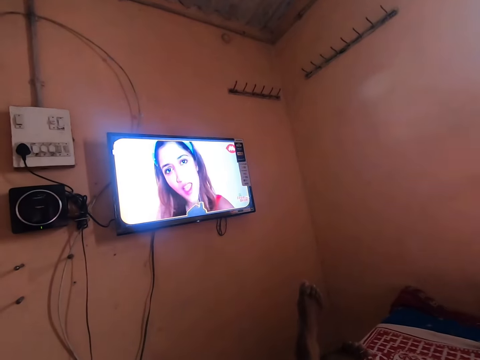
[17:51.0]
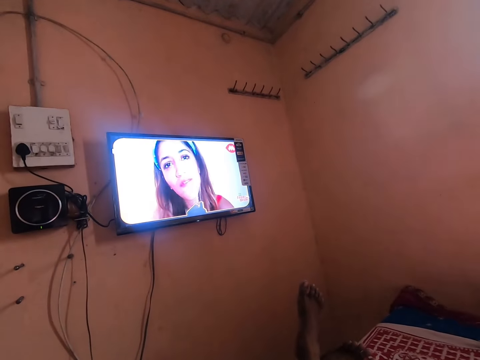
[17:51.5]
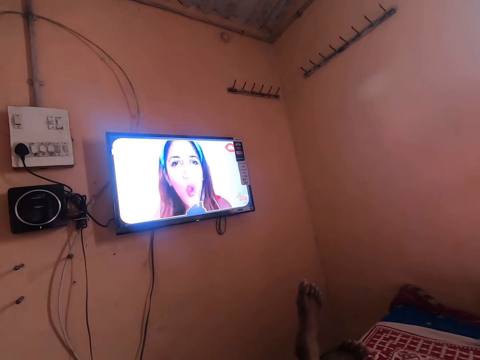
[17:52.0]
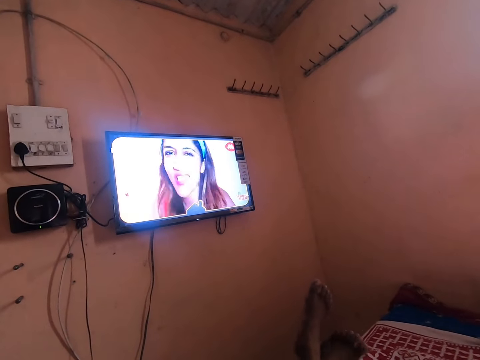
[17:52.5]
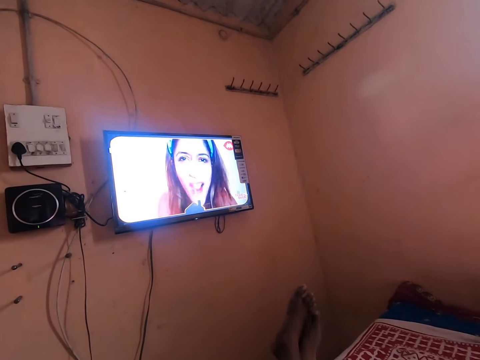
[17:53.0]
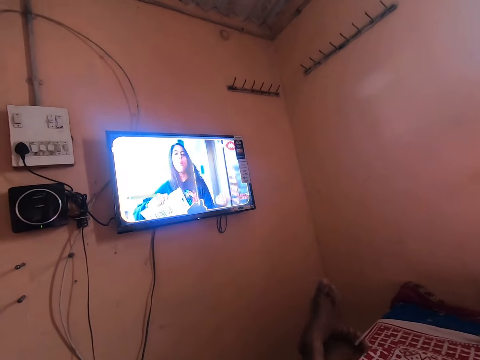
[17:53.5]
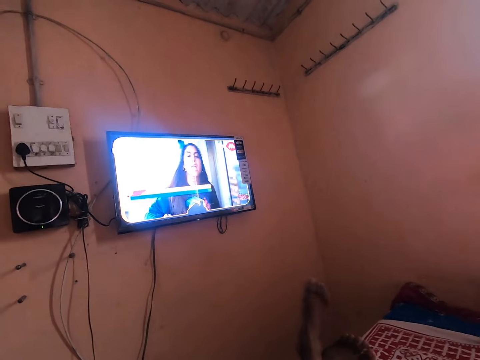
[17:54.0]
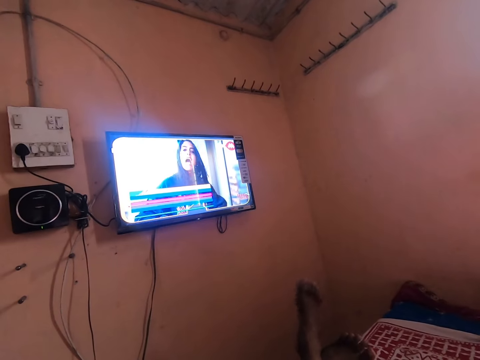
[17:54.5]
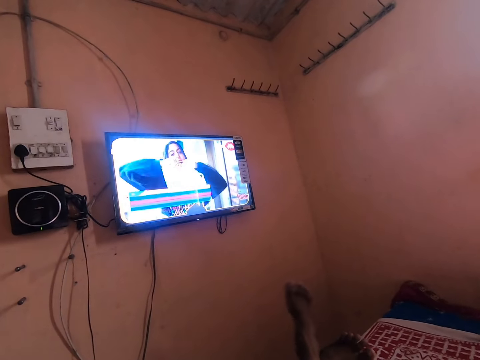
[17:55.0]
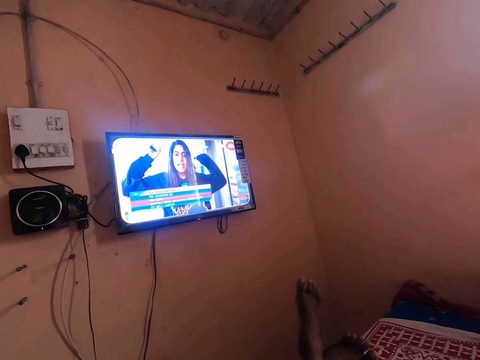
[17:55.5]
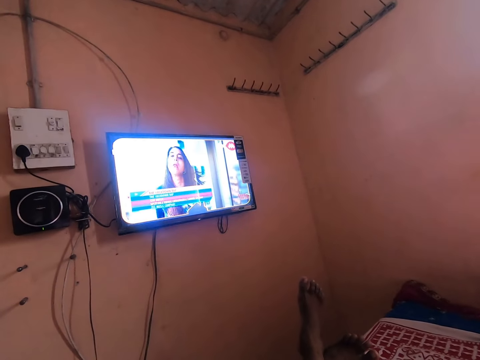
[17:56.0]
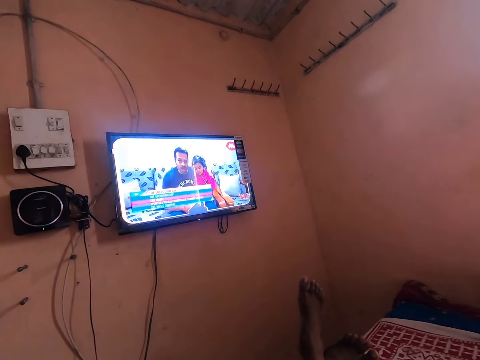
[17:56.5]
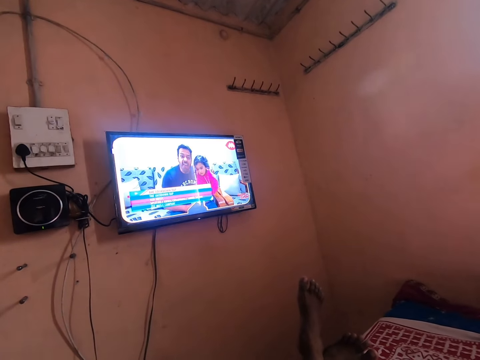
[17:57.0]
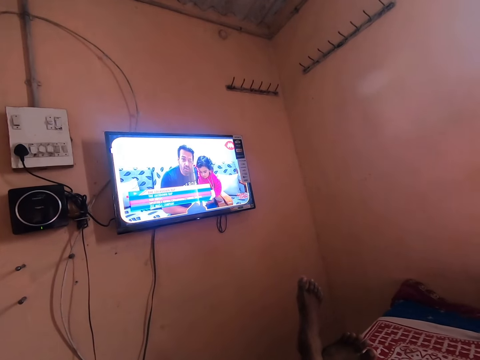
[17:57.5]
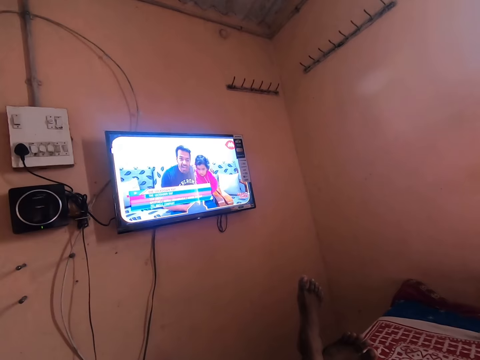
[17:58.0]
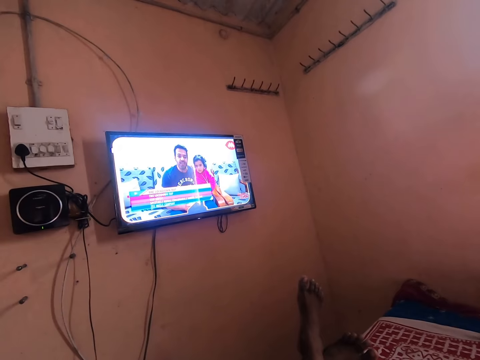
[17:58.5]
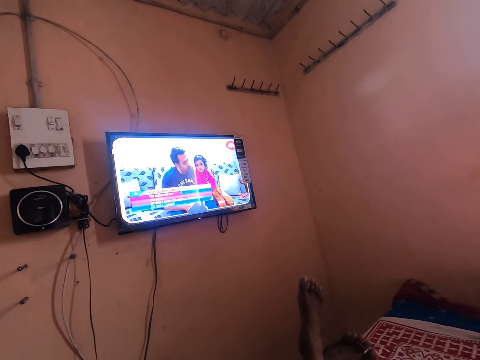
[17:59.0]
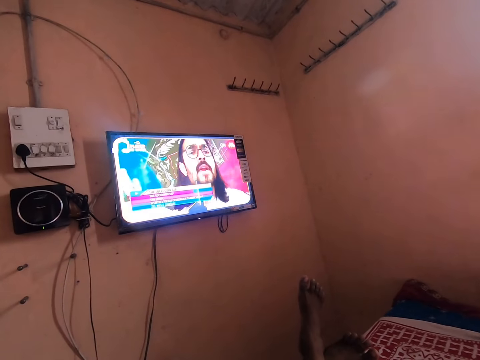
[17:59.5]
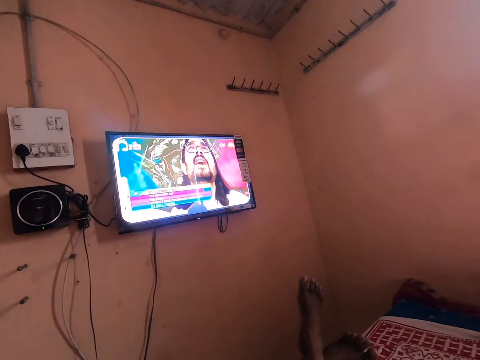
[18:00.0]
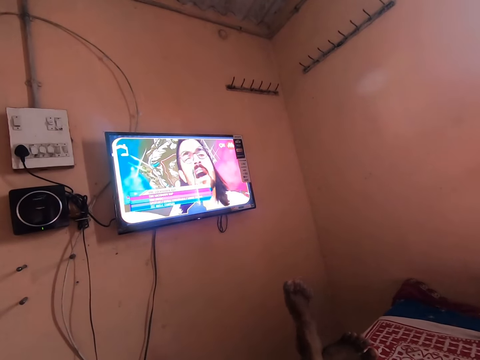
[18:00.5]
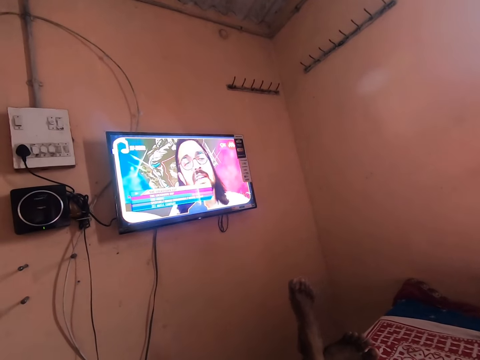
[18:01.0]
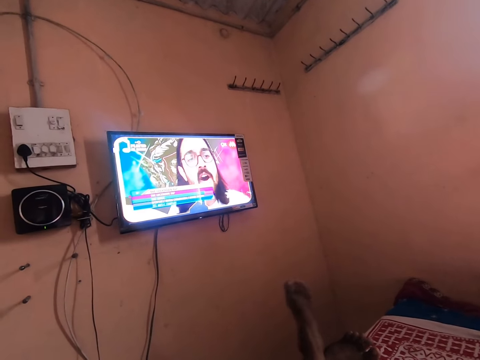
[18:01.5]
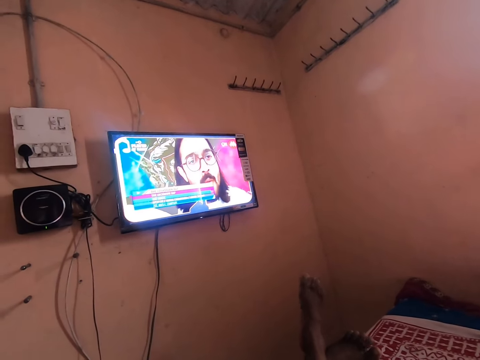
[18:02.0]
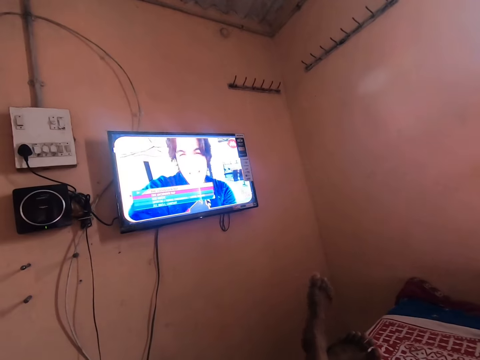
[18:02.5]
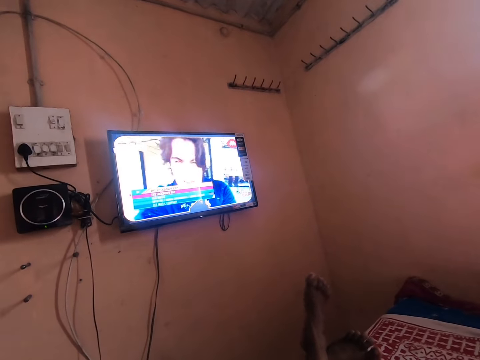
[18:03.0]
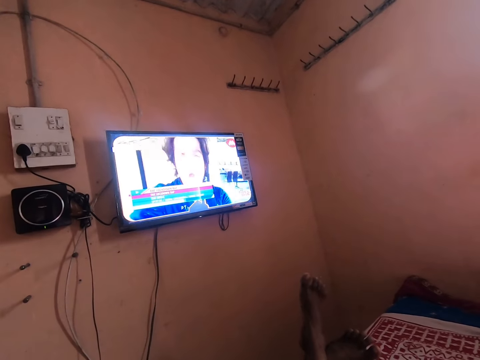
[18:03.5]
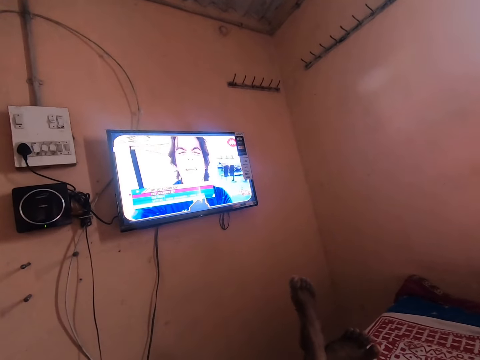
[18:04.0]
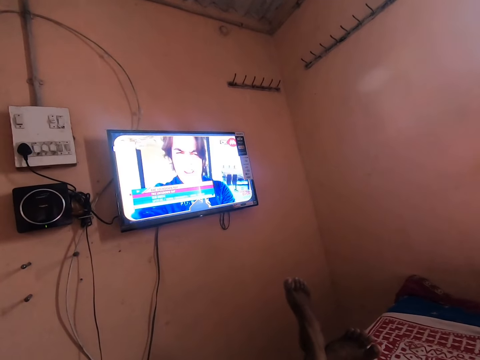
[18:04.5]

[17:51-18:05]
The camera wearer stops for a while. He swings his right leg. He stops for a while. He swings his right leg.

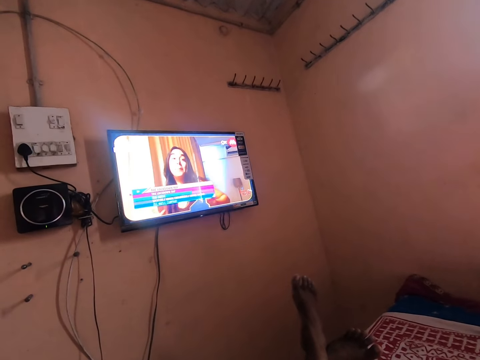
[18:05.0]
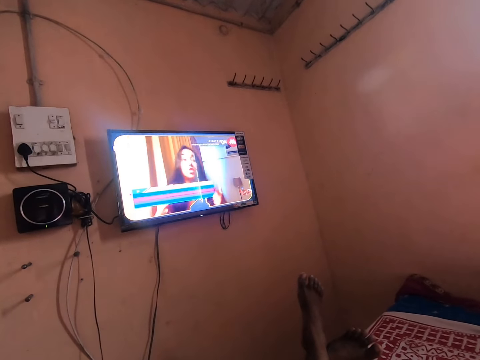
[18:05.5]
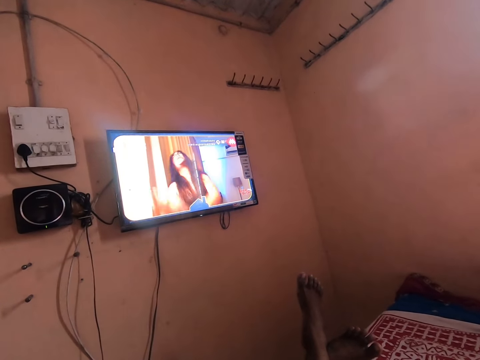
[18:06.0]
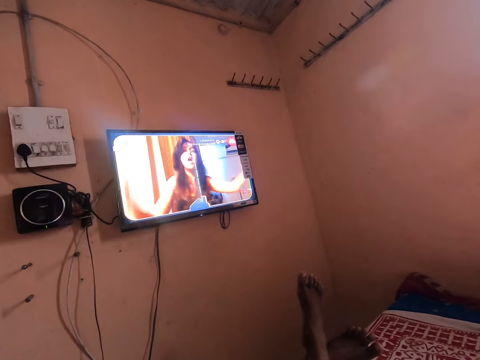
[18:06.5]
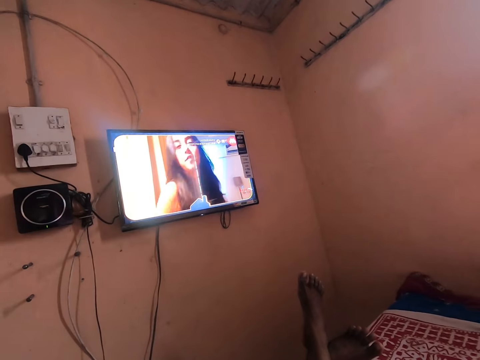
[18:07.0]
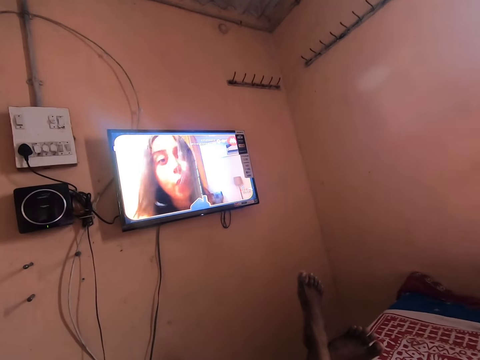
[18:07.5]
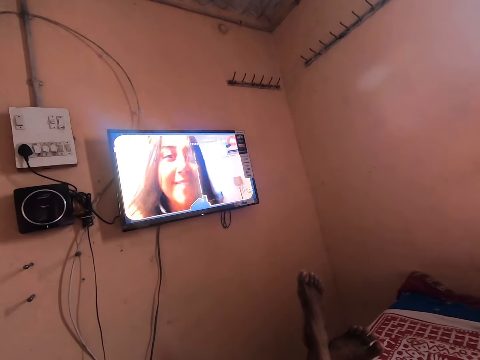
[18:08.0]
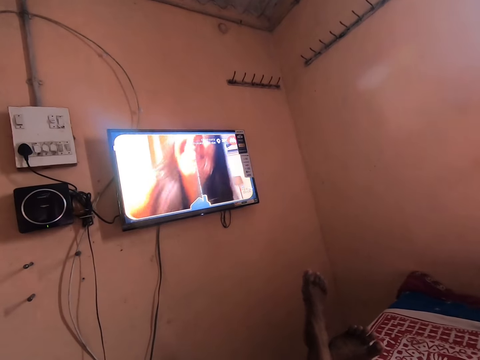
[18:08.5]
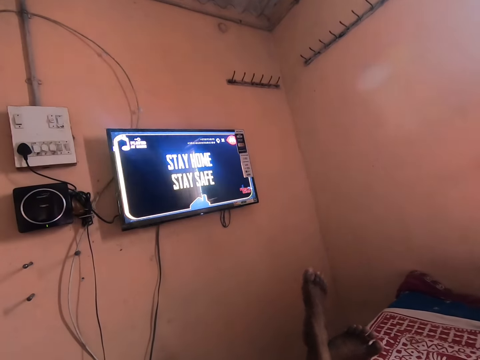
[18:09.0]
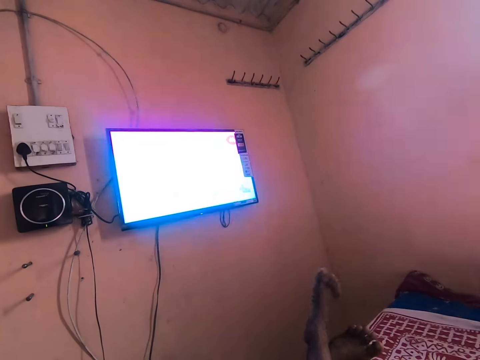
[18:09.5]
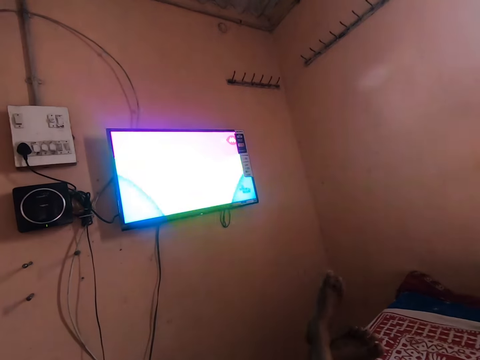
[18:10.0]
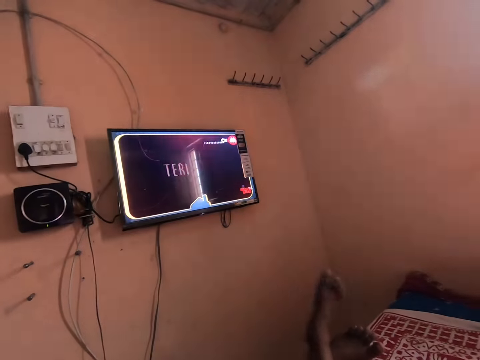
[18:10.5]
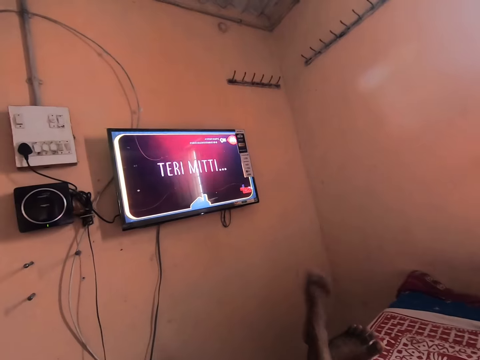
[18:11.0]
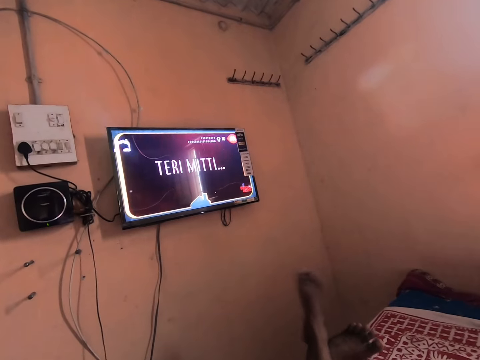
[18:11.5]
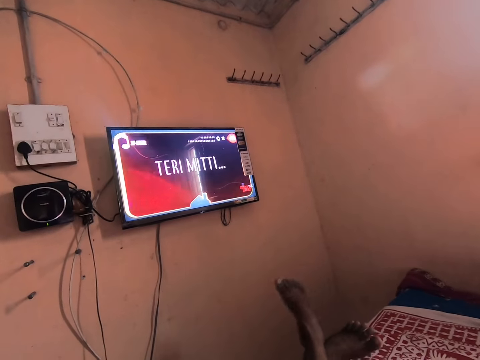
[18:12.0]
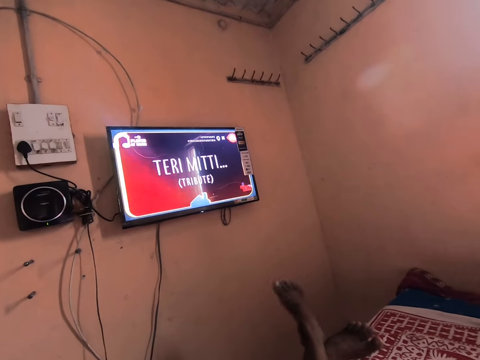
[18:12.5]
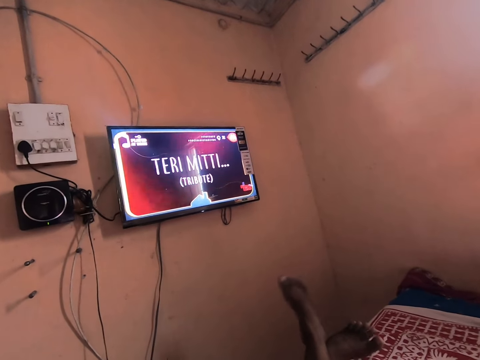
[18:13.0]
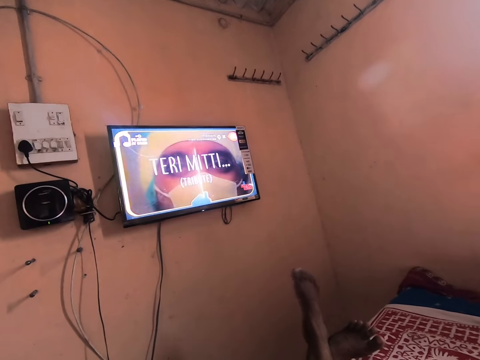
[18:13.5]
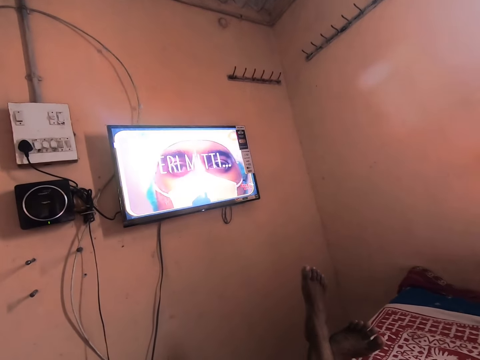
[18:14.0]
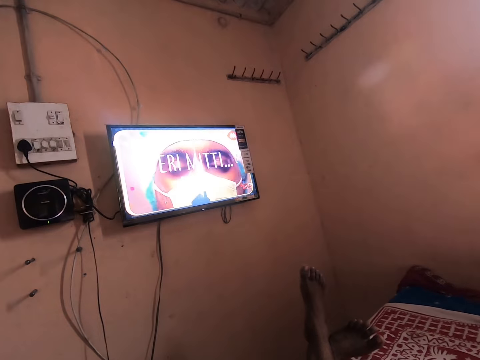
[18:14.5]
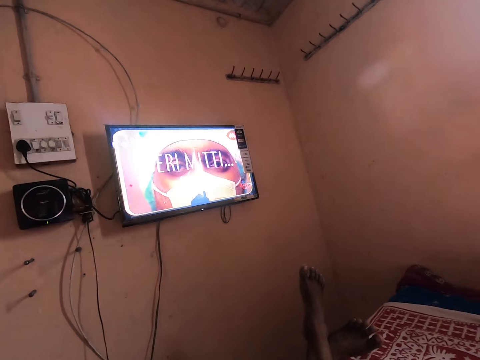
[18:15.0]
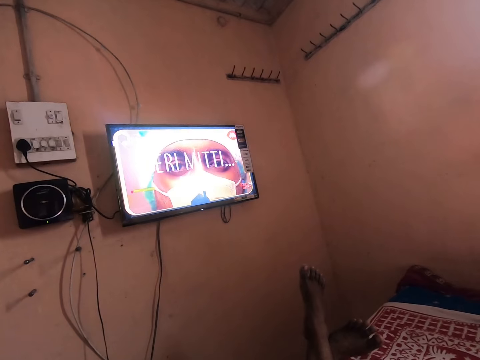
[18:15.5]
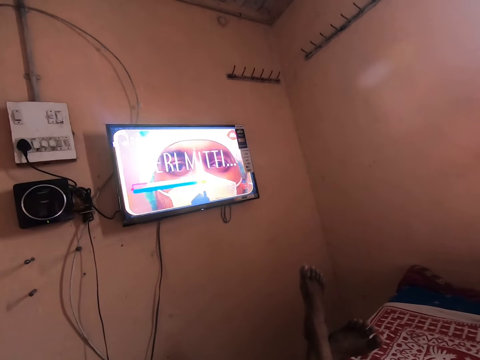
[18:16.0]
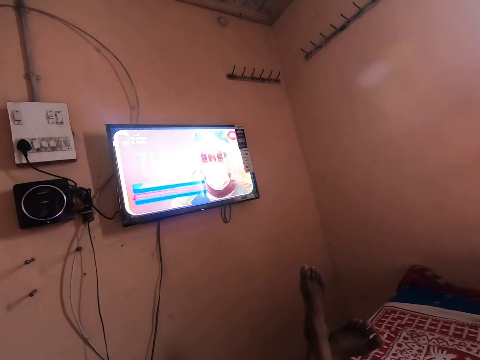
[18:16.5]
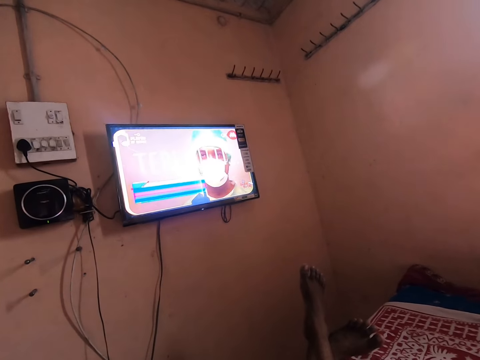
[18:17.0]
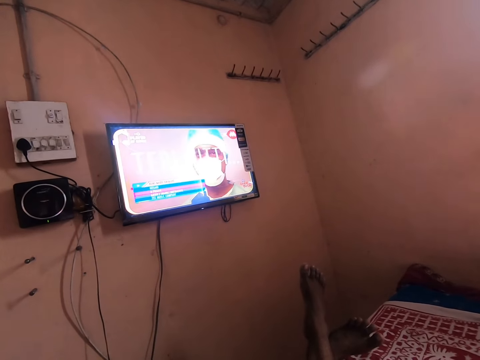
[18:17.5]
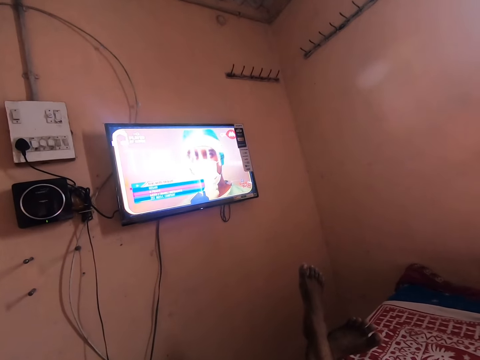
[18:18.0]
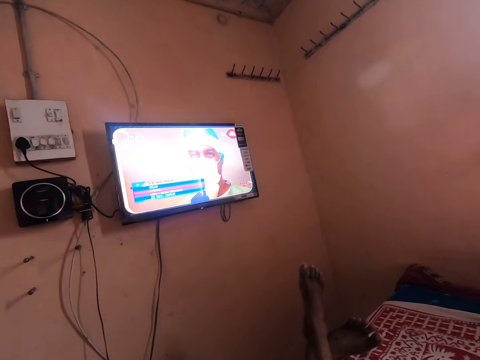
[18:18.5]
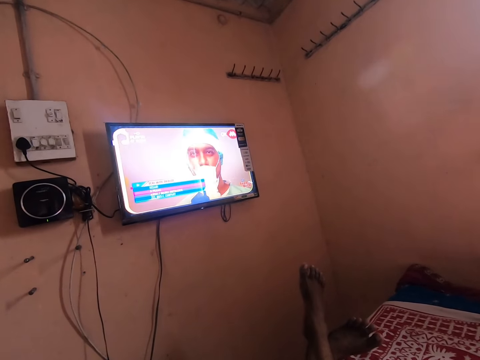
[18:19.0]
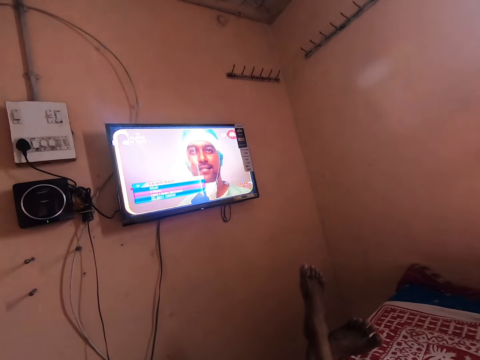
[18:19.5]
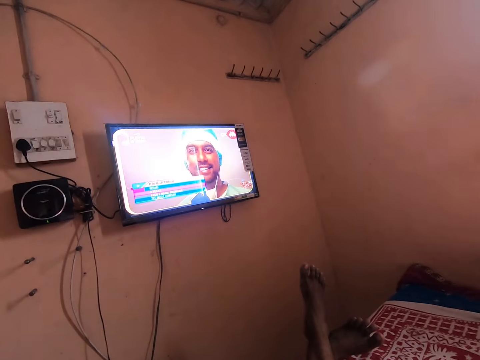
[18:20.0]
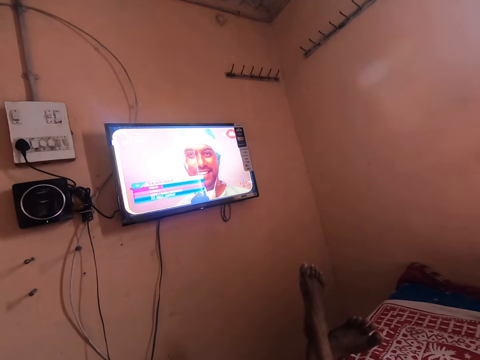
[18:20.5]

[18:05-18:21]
The camera wearer stops for a while. He swings his right leg. He stops for a while.
